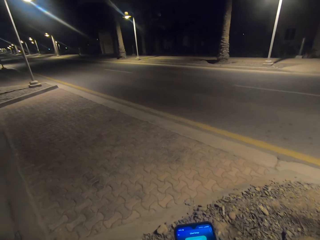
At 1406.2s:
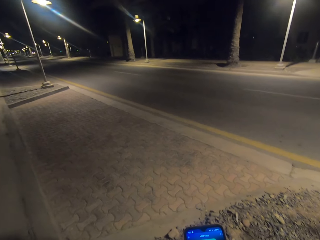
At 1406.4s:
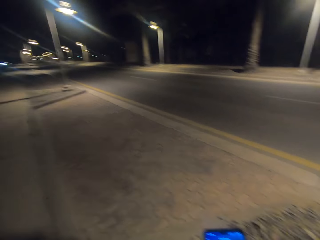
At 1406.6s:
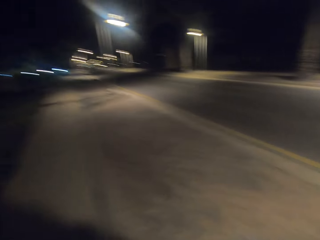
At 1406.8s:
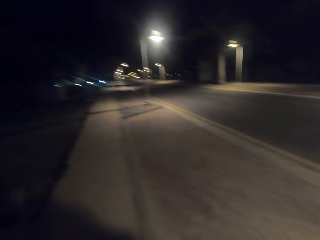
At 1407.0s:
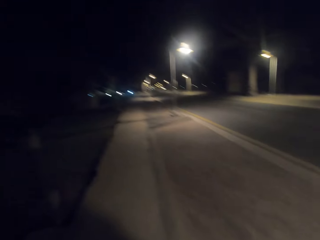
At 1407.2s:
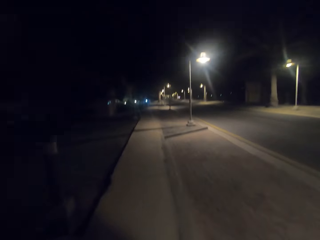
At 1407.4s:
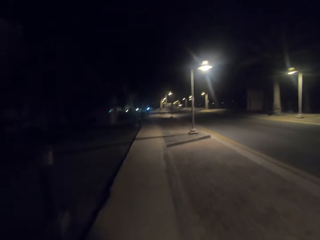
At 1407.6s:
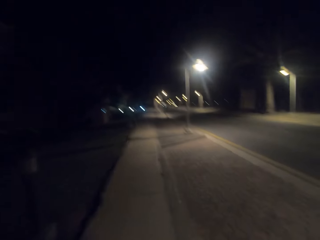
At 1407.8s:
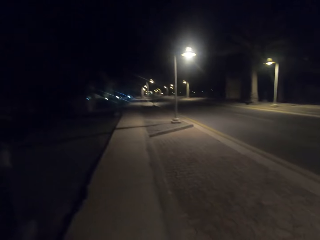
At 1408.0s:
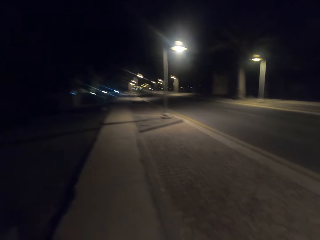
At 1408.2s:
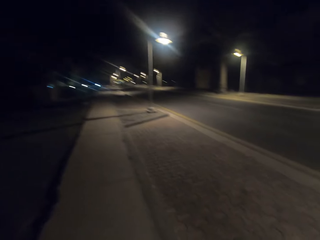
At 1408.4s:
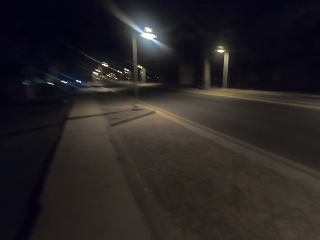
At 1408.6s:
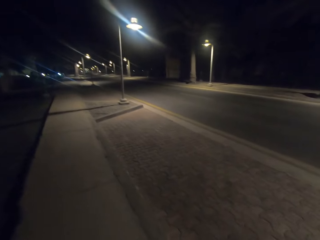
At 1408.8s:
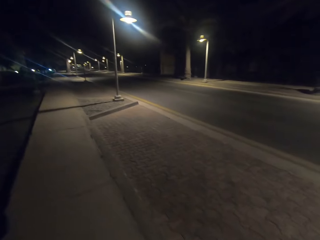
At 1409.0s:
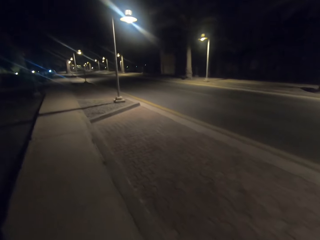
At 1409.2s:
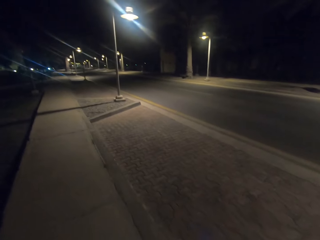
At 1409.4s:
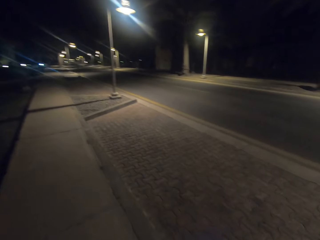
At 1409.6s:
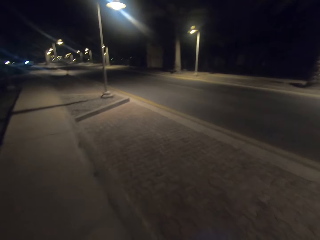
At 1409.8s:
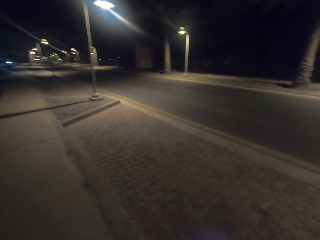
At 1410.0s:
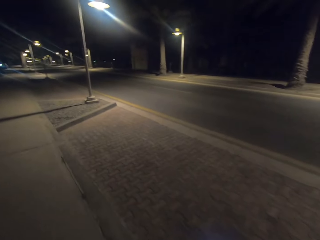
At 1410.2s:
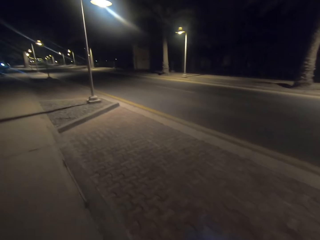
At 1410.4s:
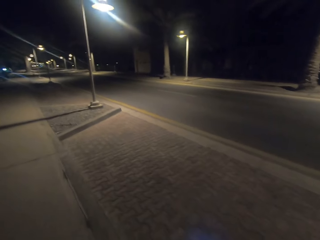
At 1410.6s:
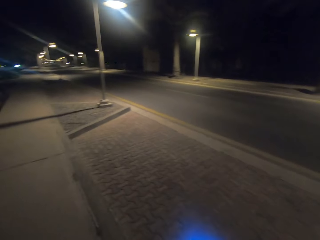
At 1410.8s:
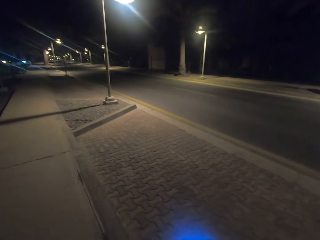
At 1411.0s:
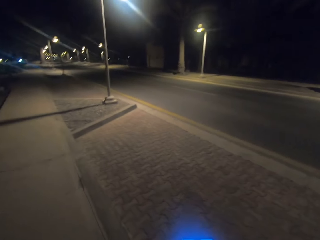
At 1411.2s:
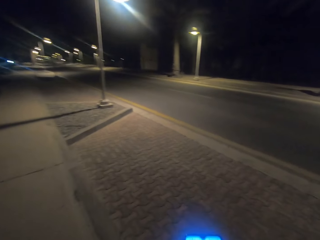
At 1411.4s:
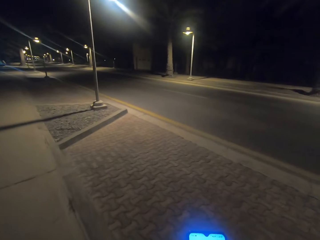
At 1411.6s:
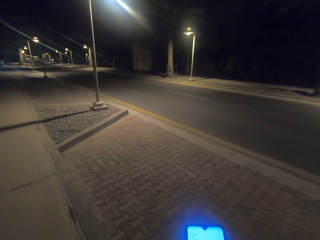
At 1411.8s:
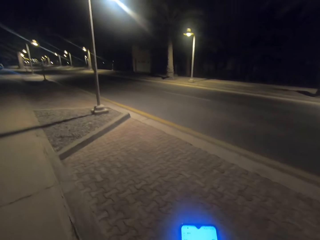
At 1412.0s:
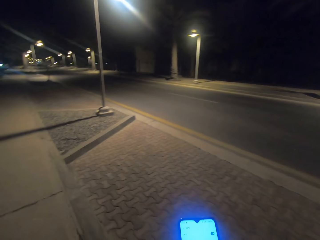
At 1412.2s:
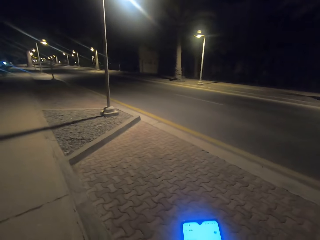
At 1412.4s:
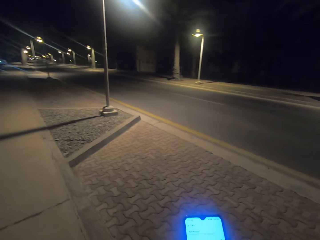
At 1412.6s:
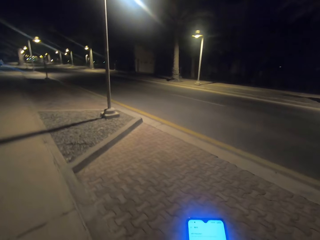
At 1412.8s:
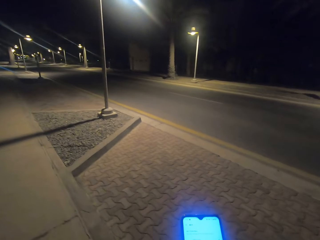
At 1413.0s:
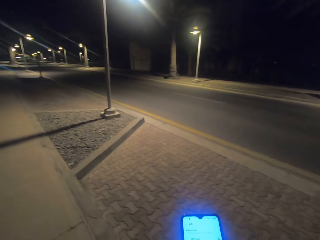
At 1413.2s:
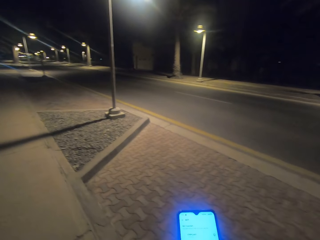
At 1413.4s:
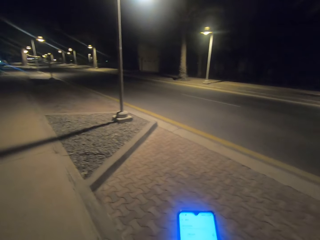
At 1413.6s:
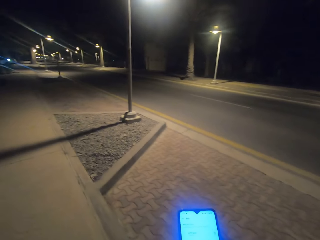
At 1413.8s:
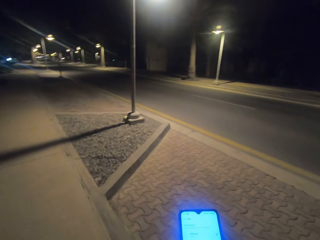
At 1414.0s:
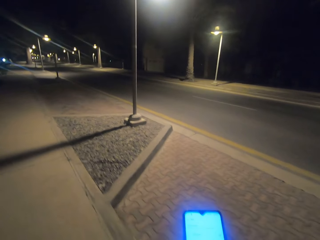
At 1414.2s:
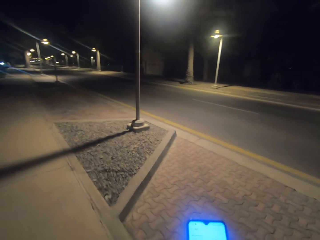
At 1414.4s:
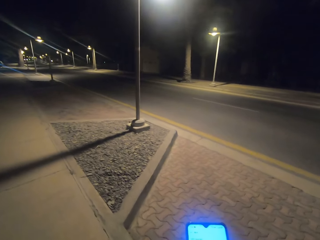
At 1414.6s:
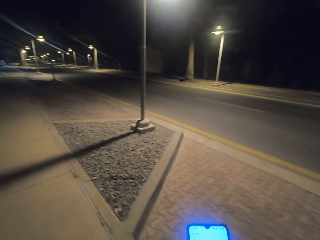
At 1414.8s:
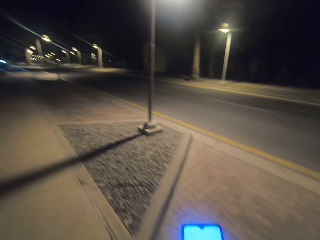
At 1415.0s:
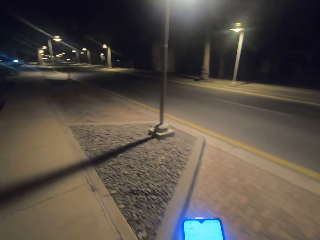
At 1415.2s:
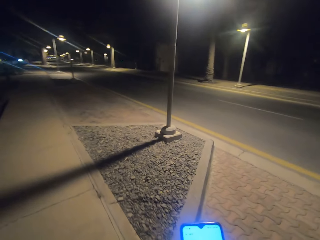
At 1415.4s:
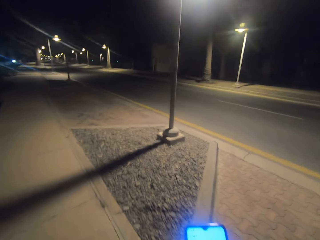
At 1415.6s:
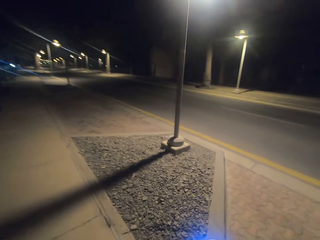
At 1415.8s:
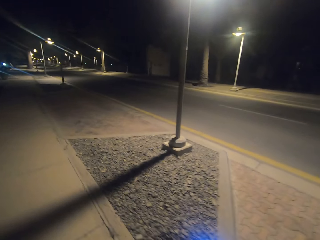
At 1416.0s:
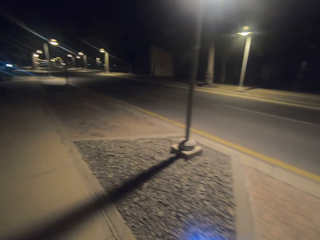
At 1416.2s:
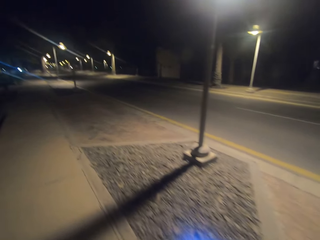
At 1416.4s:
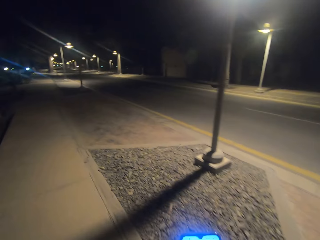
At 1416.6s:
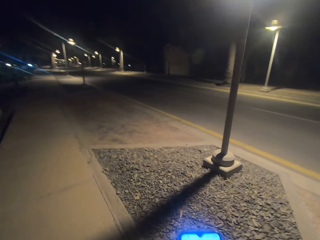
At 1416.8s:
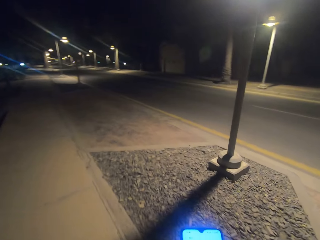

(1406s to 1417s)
The camera wearer walks on the sidewalk. They use the phone on the road.

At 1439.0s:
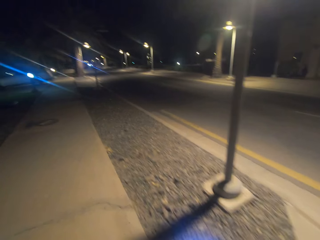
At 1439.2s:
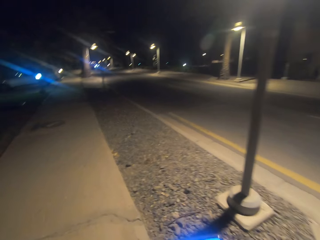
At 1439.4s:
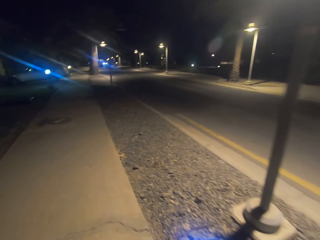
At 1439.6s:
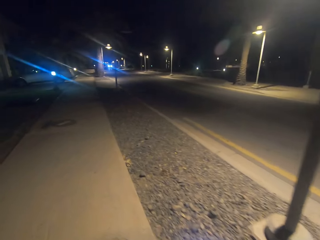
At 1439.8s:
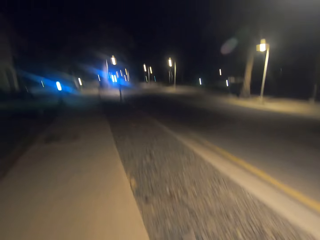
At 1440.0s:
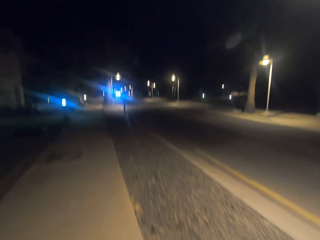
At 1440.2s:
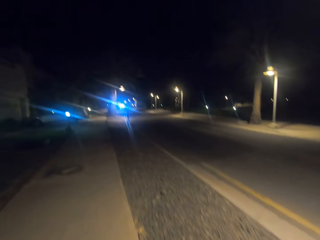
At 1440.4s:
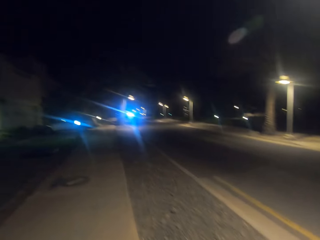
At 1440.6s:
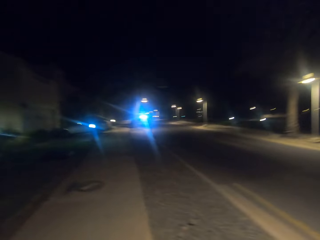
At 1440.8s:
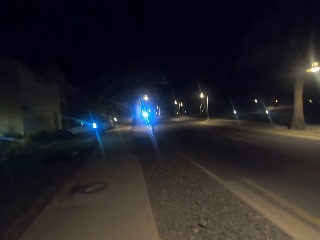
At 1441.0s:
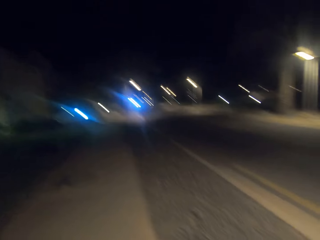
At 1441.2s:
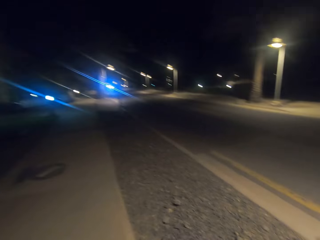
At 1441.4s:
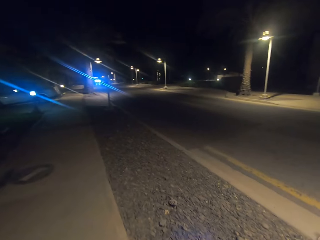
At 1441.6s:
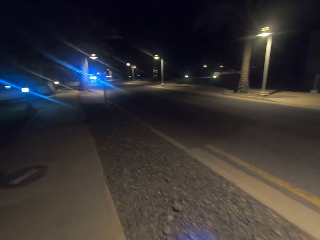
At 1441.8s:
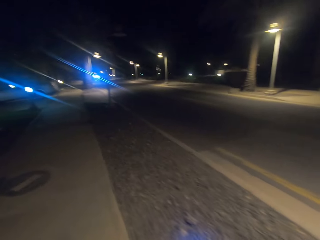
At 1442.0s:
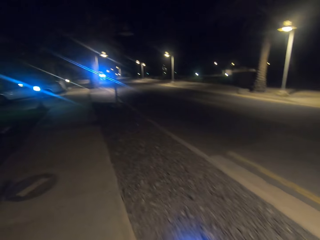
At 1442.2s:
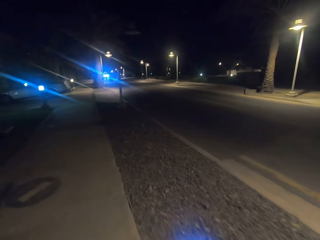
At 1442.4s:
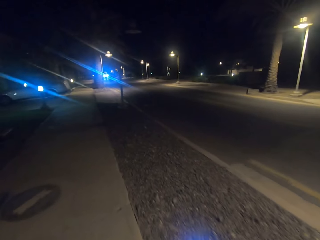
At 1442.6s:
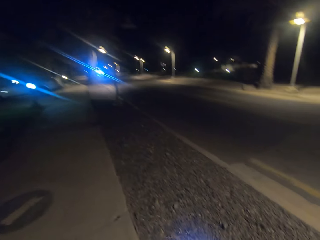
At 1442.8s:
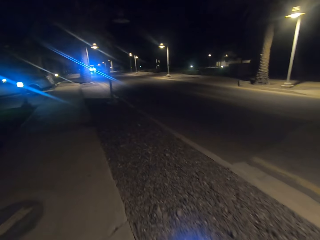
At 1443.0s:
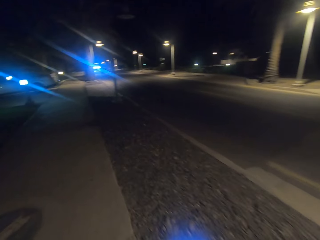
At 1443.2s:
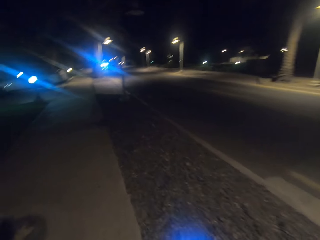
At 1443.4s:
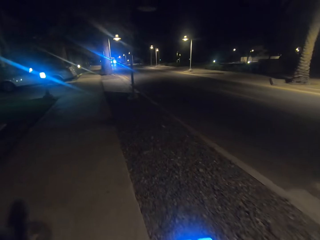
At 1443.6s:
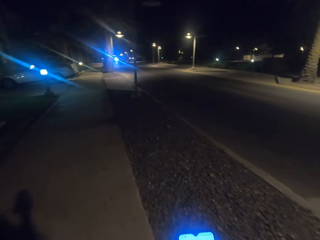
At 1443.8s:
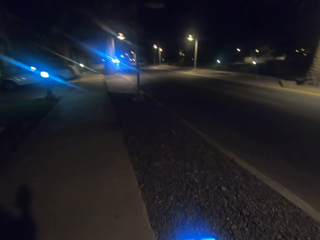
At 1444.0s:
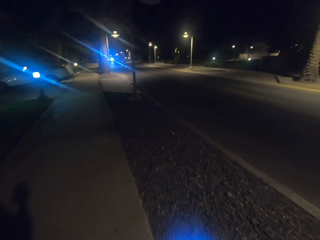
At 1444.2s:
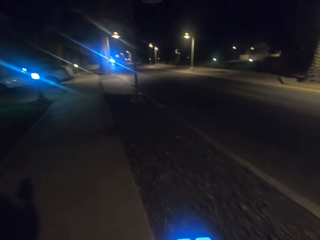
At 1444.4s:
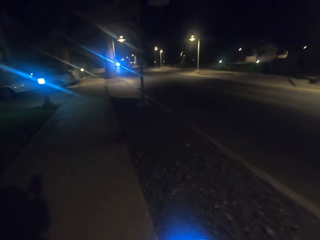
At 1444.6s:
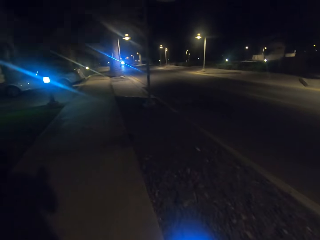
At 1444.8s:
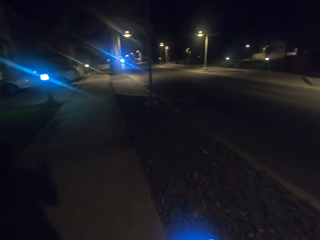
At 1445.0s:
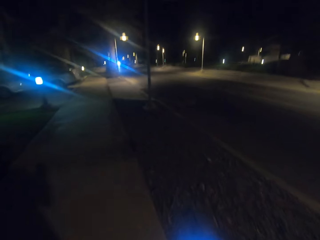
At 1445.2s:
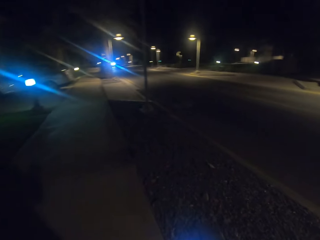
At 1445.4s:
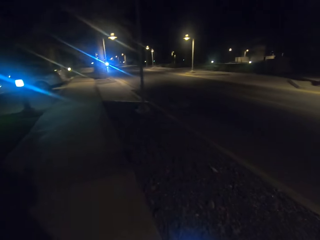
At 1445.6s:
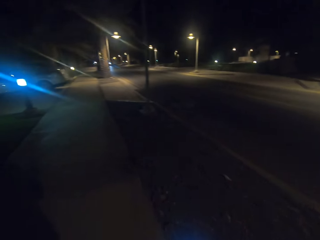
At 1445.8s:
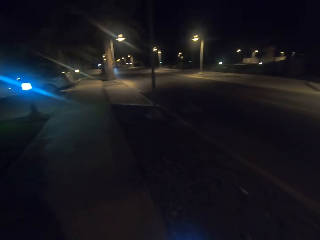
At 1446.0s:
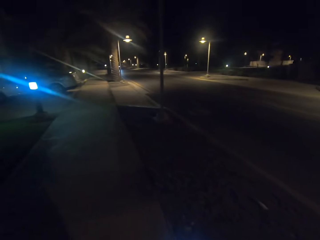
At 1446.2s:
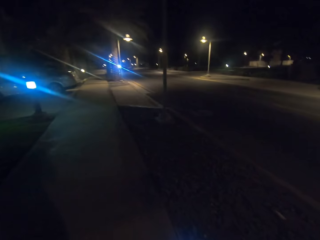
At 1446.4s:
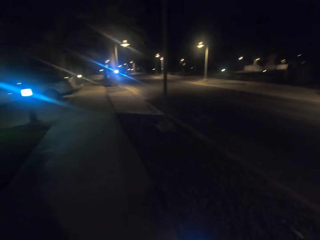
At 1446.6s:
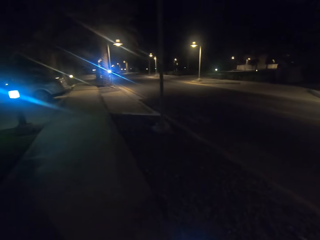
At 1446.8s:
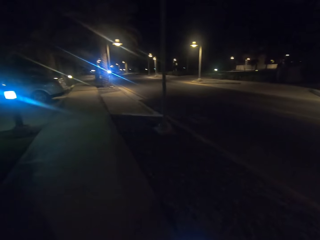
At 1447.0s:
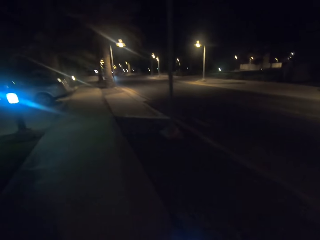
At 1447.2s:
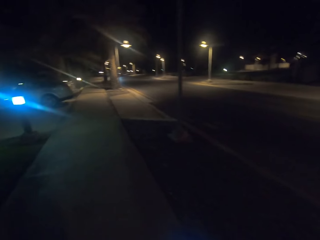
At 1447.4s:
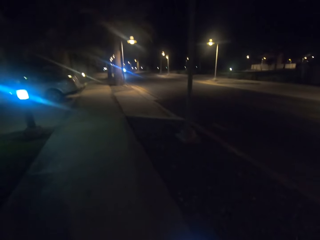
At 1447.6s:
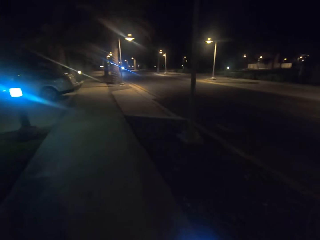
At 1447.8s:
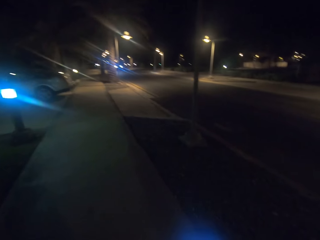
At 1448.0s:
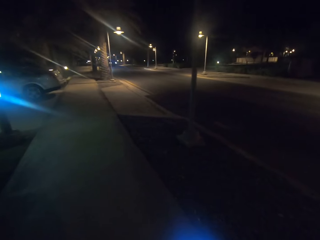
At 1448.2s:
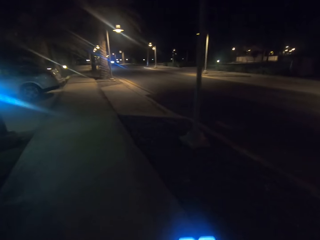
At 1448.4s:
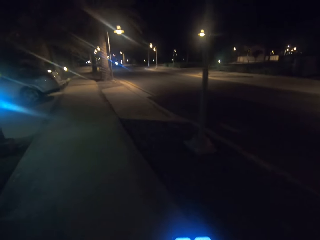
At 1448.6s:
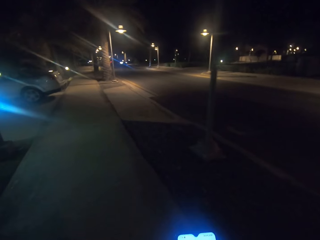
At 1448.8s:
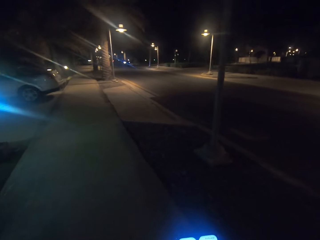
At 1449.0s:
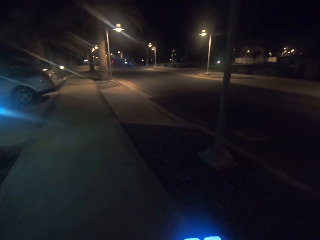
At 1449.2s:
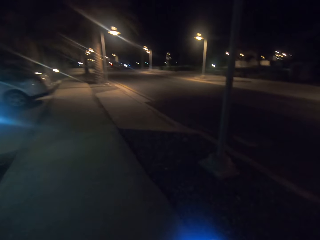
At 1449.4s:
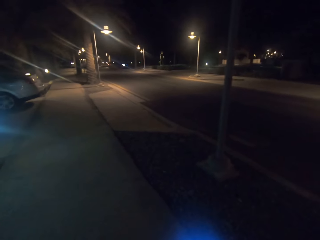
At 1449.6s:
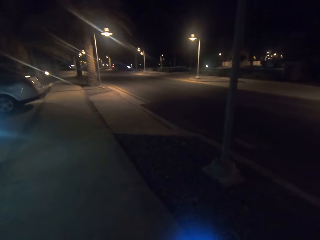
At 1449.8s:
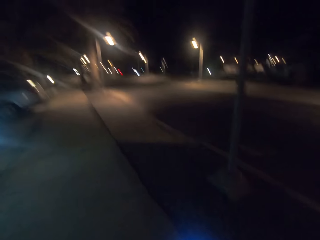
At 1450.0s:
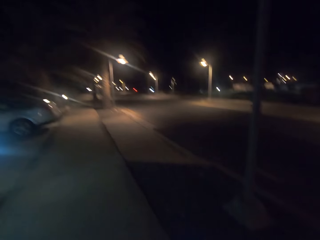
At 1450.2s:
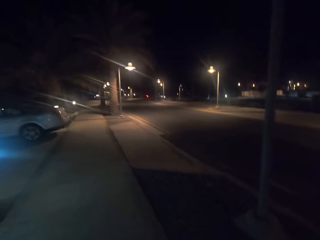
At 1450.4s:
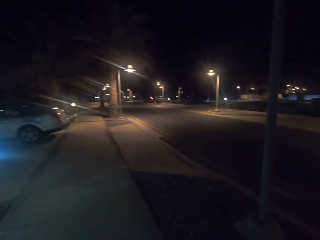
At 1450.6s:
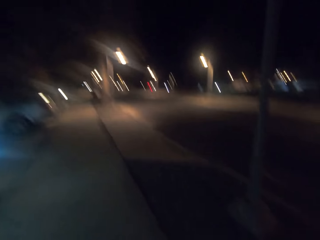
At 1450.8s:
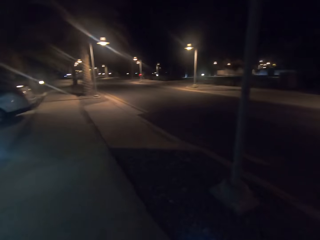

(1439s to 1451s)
The camera wearer walks on the sidewalk. They take video with the phone and walk on the road.
